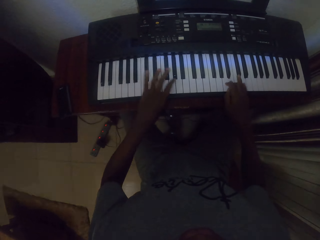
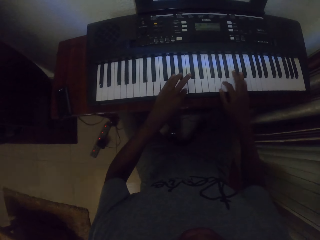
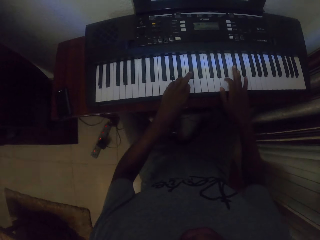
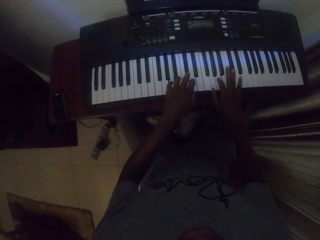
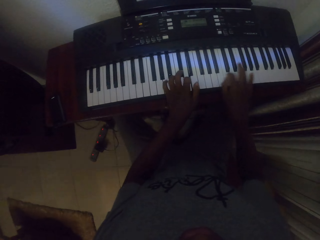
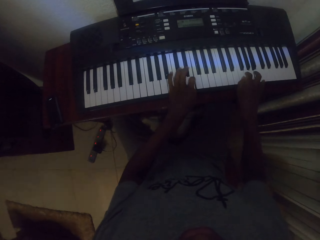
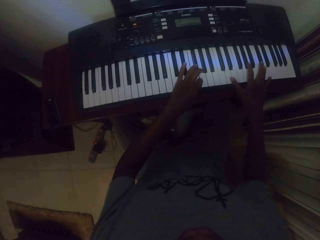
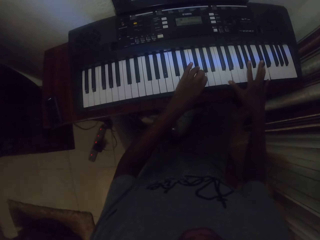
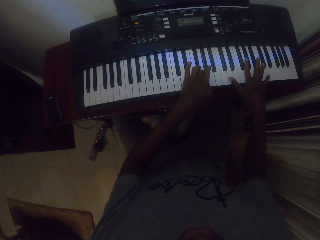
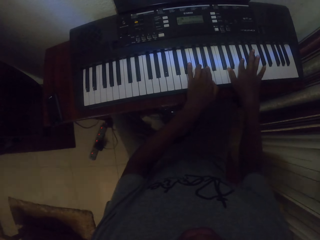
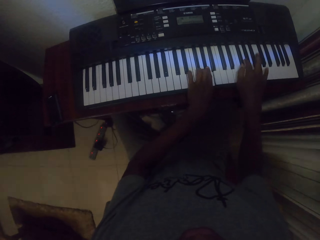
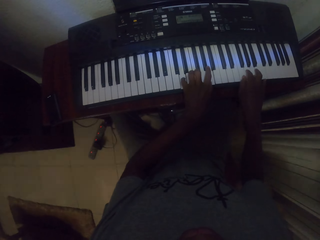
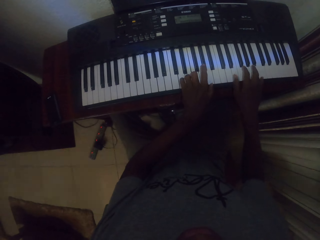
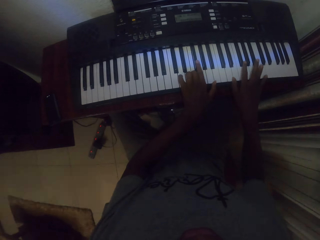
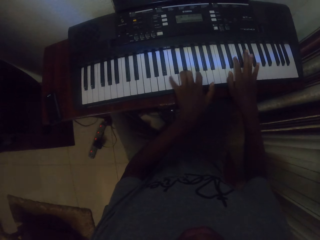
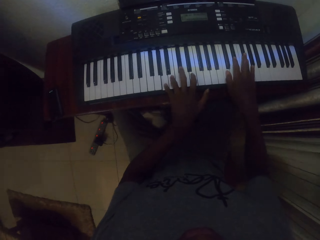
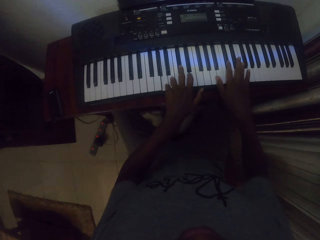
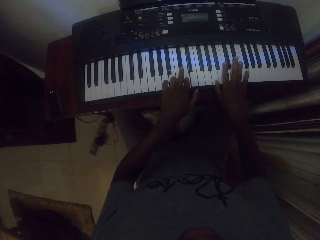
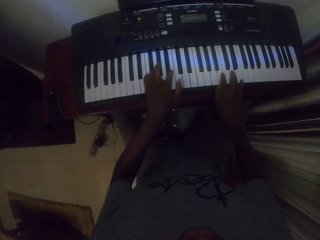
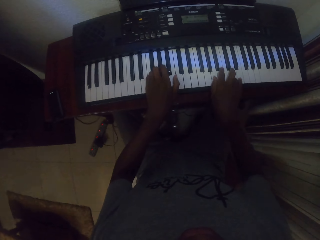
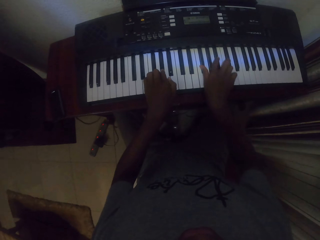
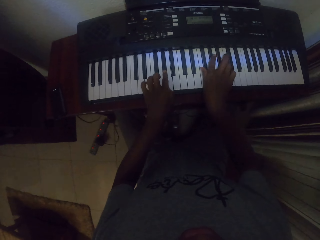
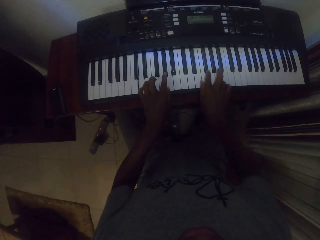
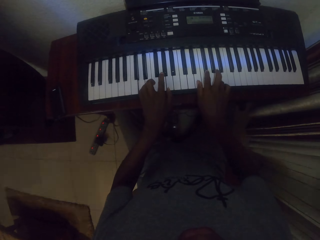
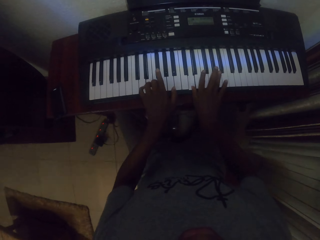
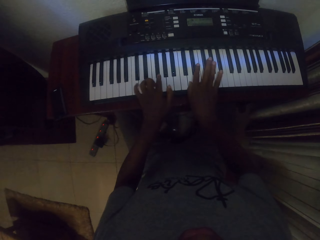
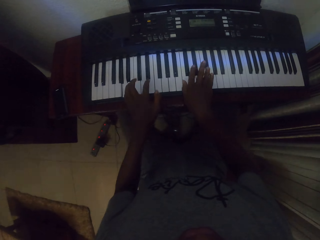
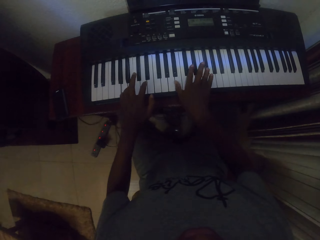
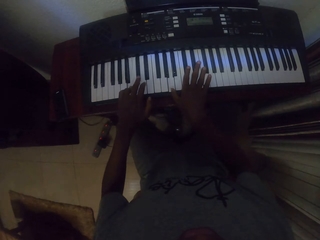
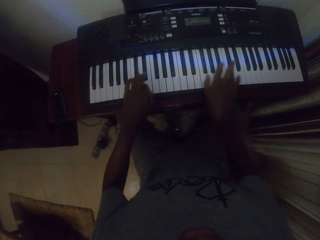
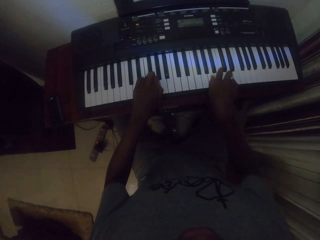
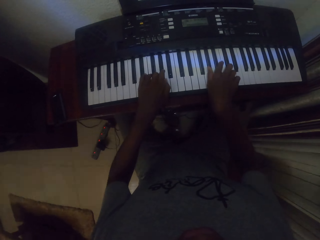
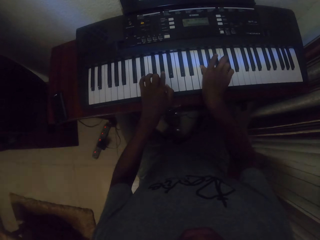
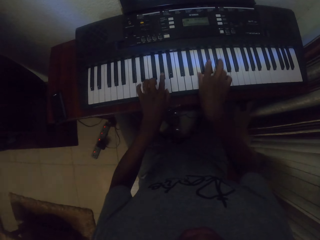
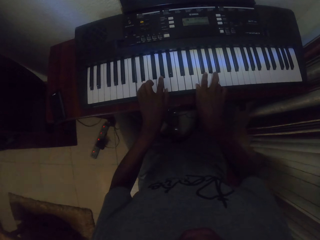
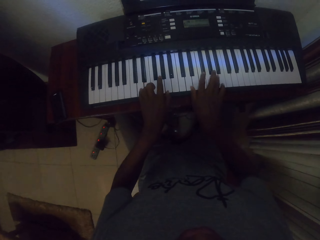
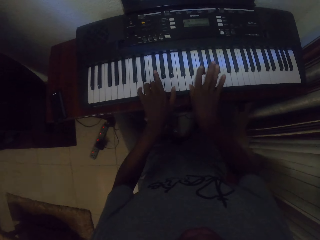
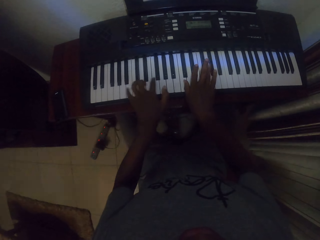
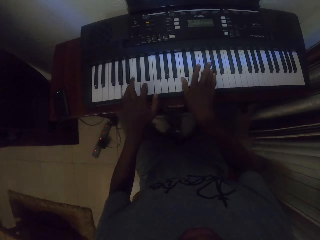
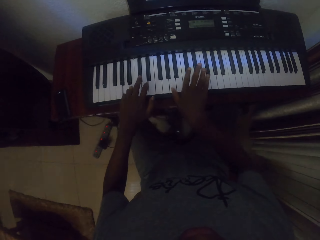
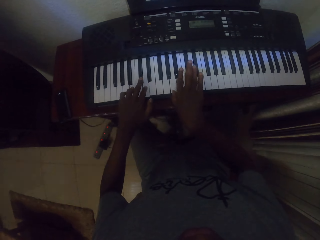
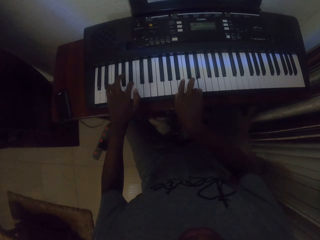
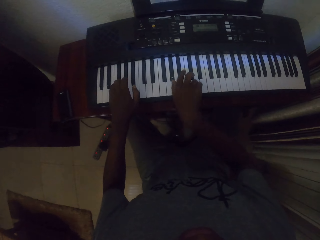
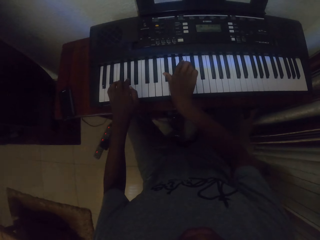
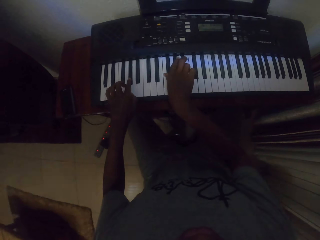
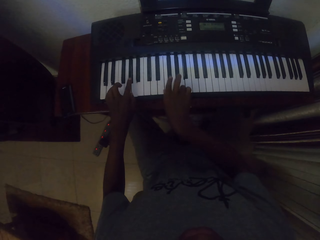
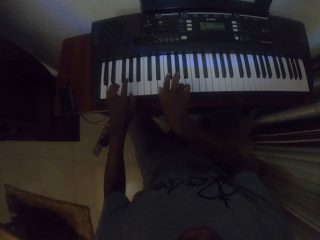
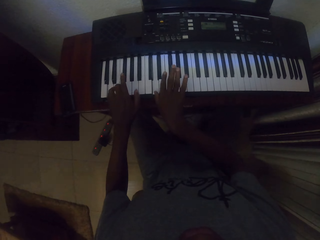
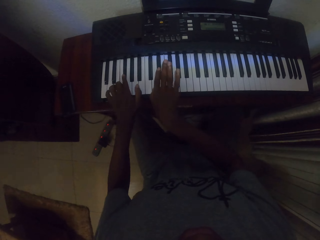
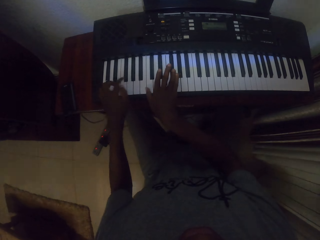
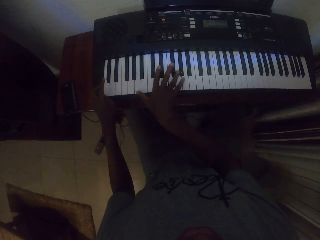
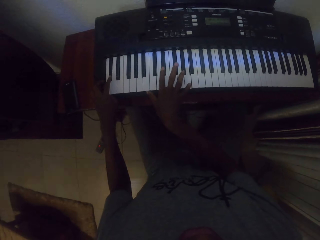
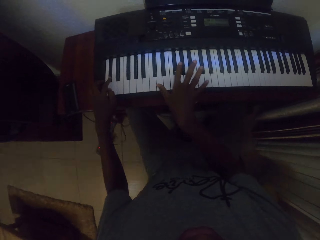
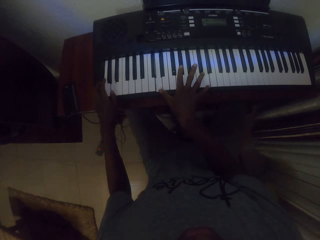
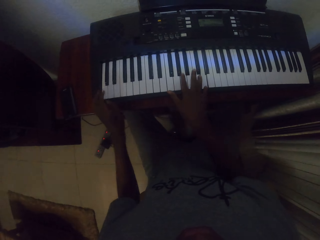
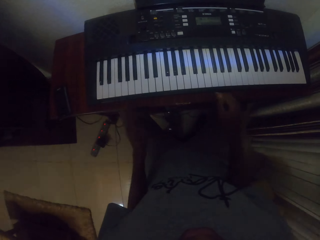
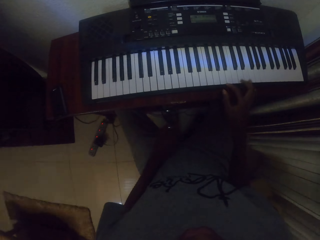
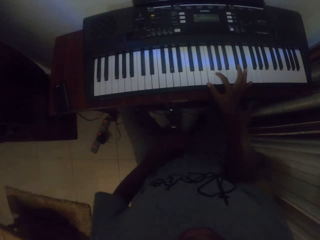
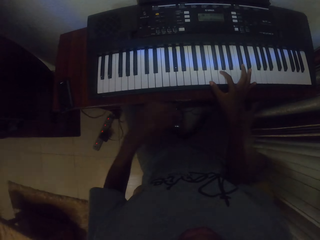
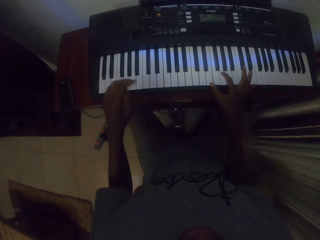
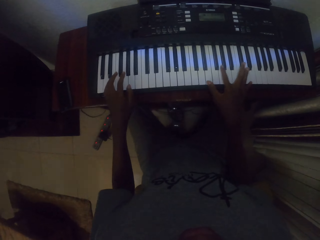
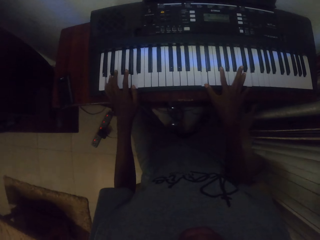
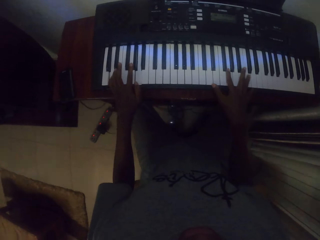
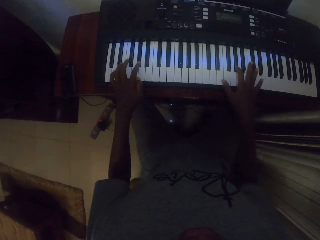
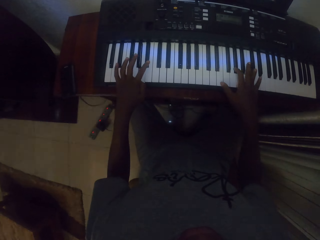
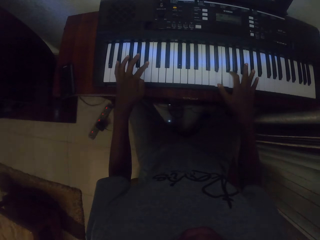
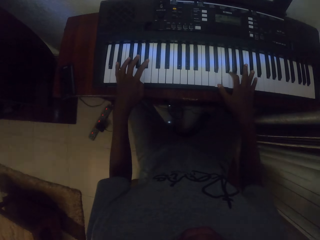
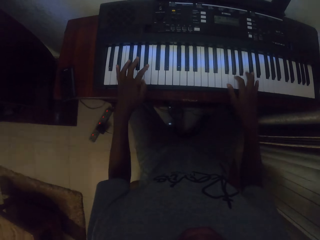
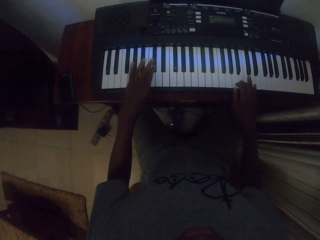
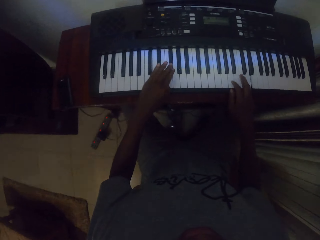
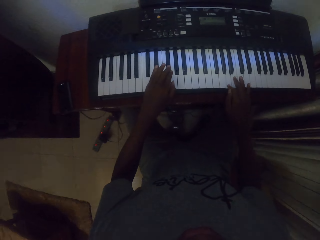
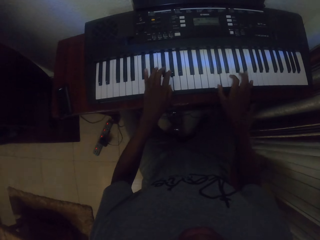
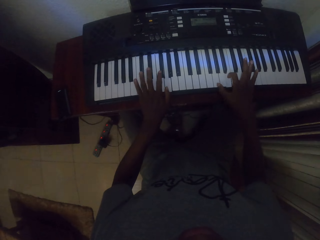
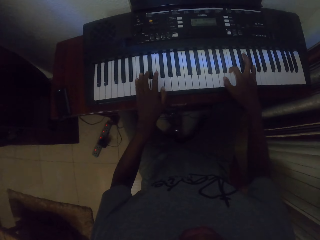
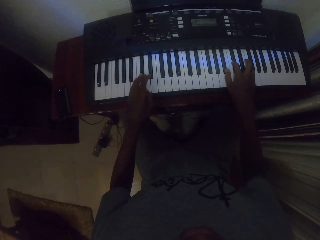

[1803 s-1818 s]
The camera wearer plays piano with both hands. He moves the hands. He touches his trouser. He places both hands on the piano keyboard. He plays piano with both hands.

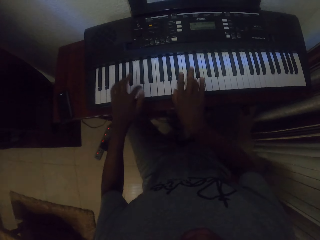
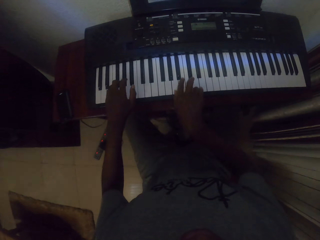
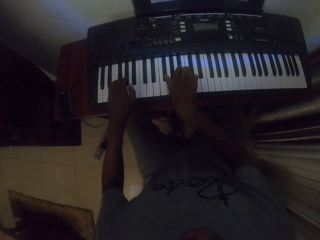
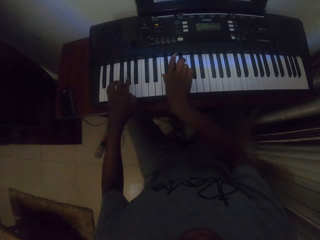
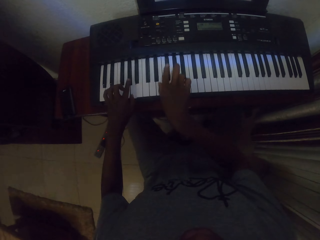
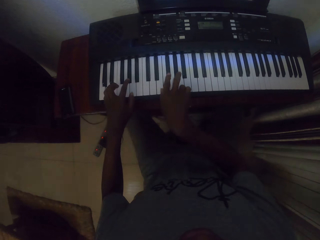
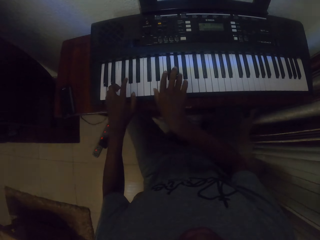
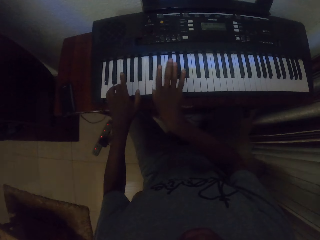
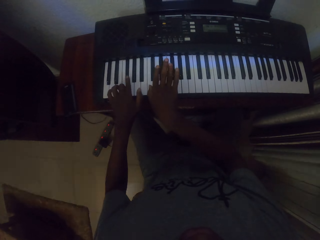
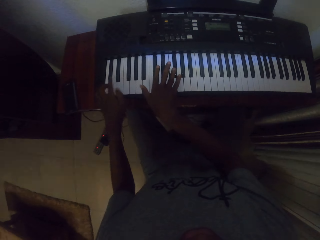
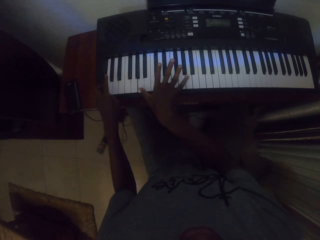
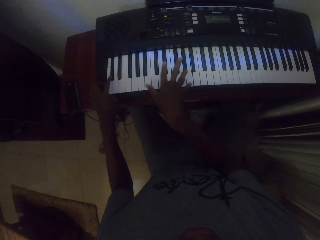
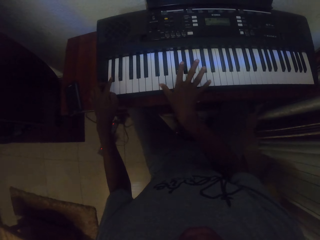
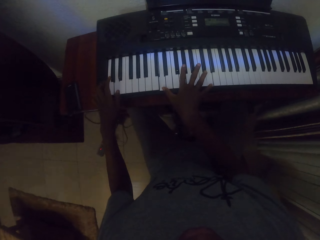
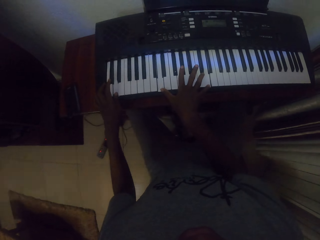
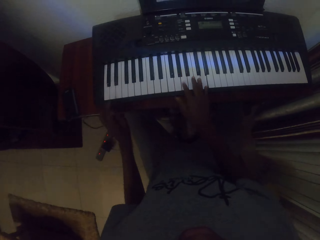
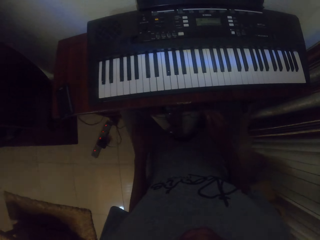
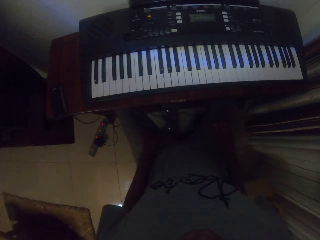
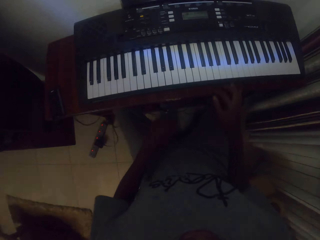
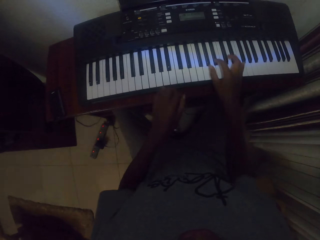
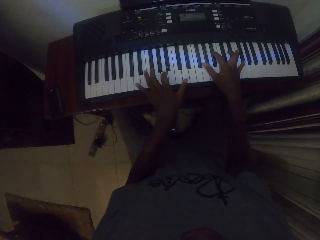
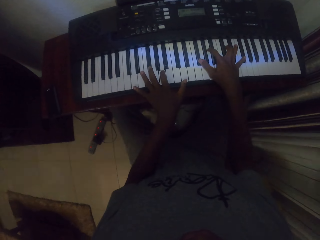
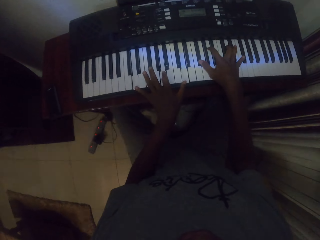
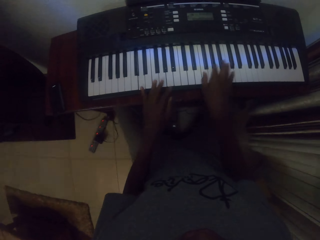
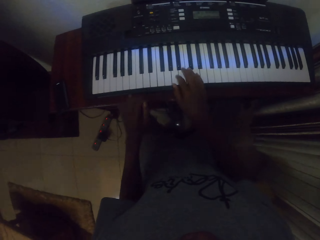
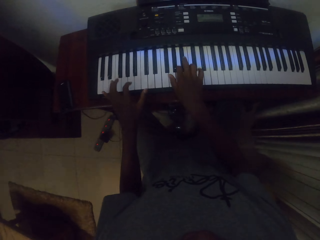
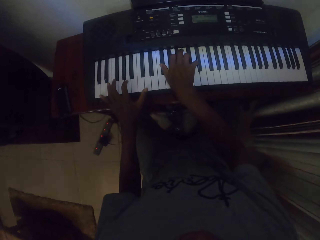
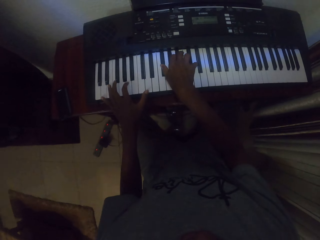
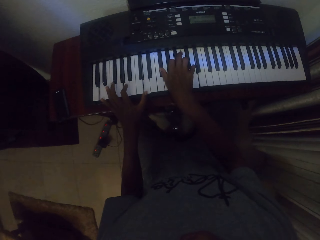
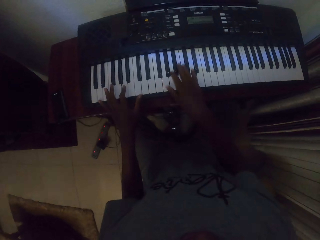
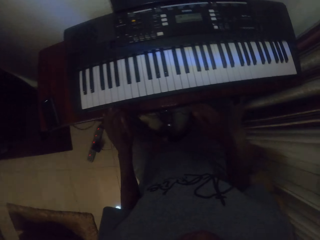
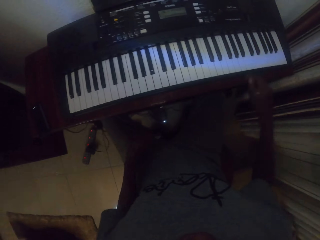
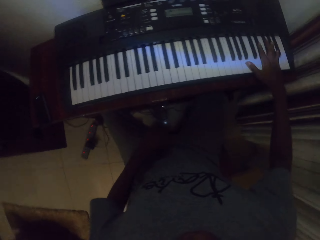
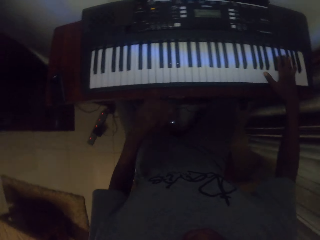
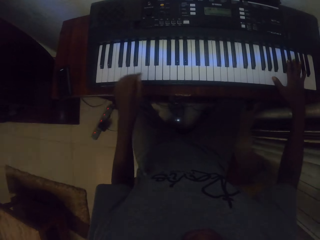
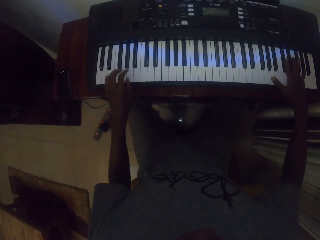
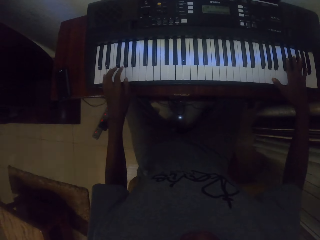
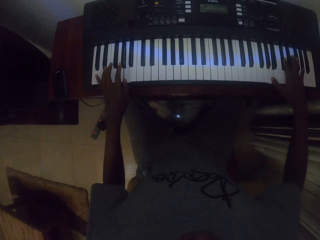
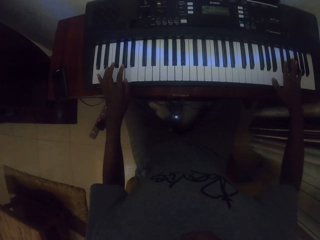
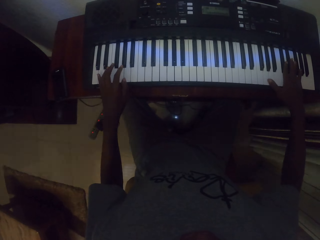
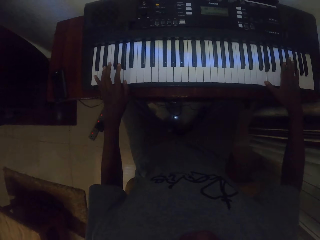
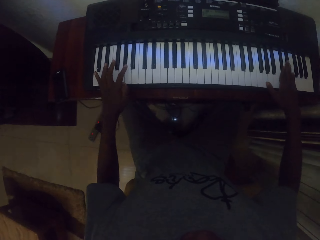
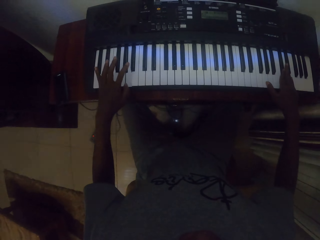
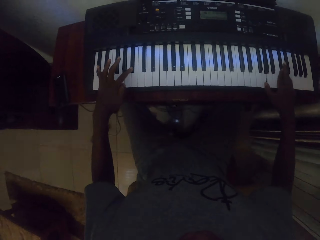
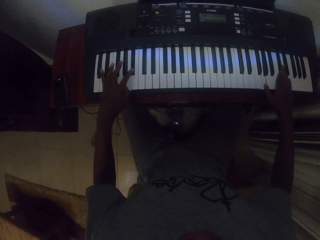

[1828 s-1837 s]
The camera wearer places the left hand on the lap. They place both hands on the piano keyboard.
